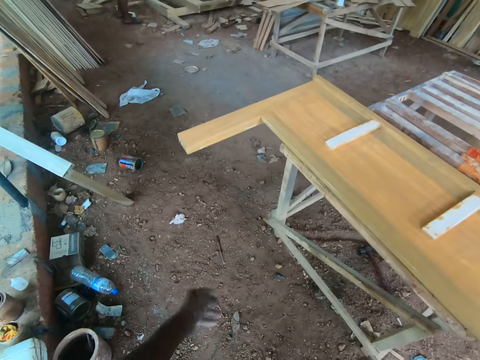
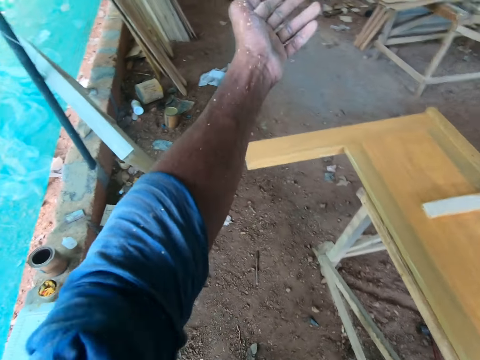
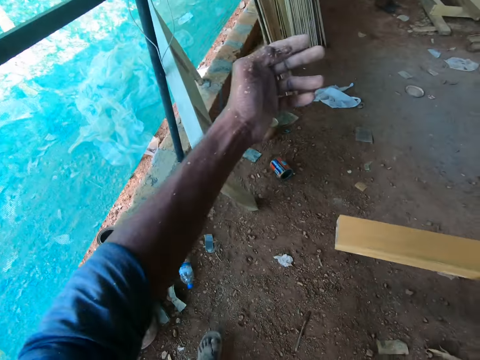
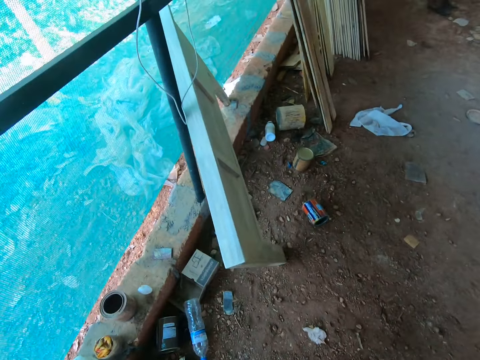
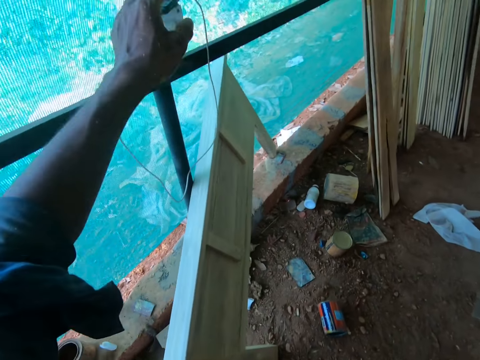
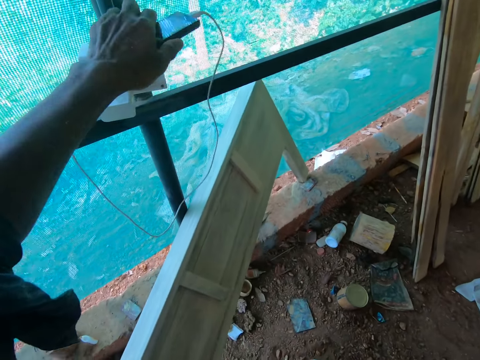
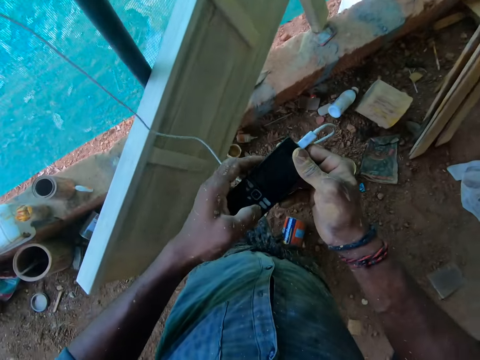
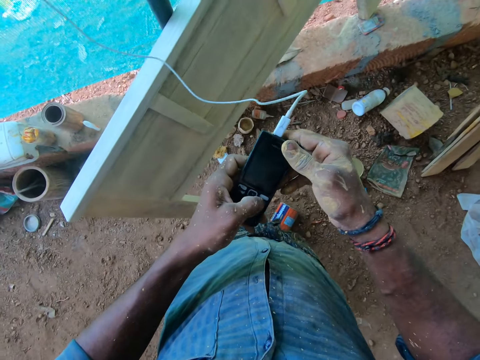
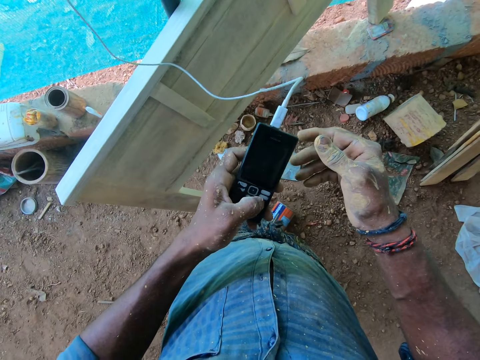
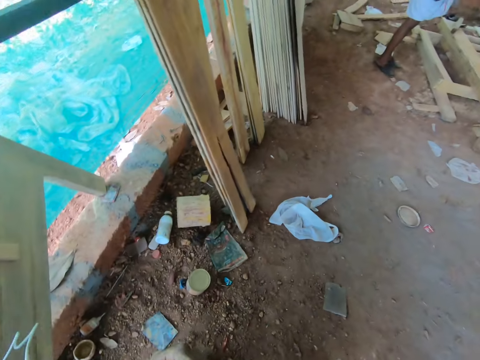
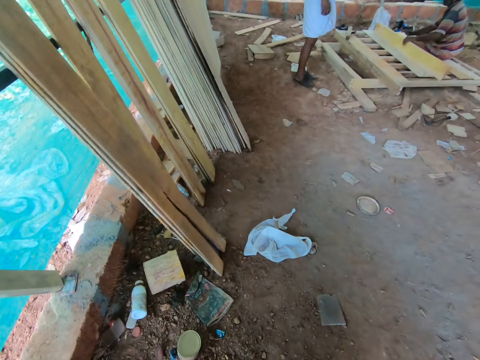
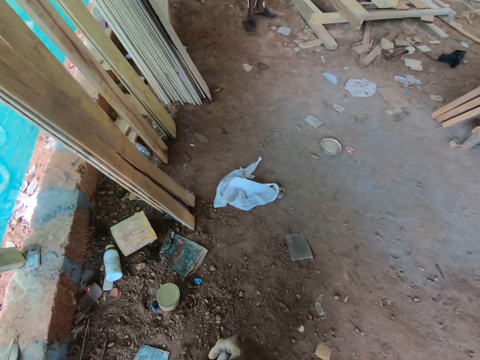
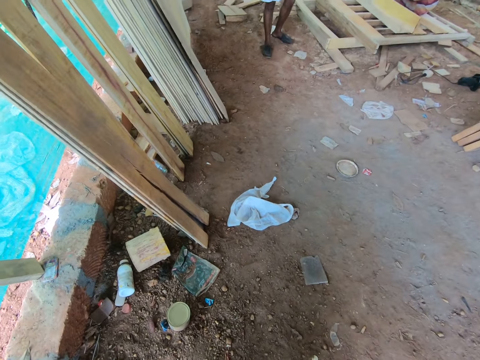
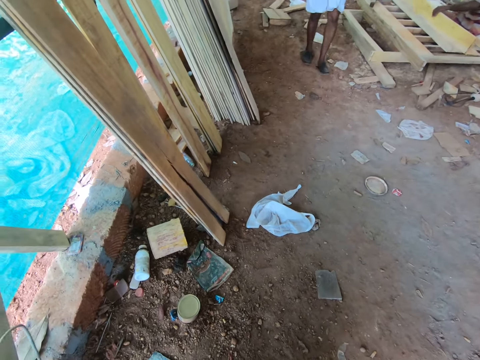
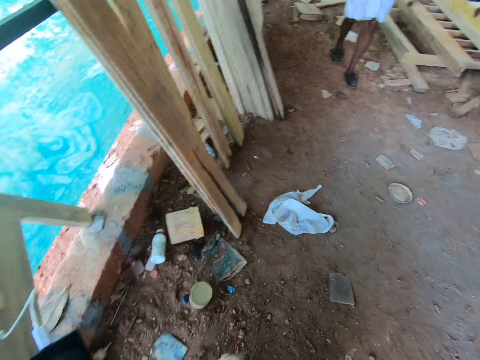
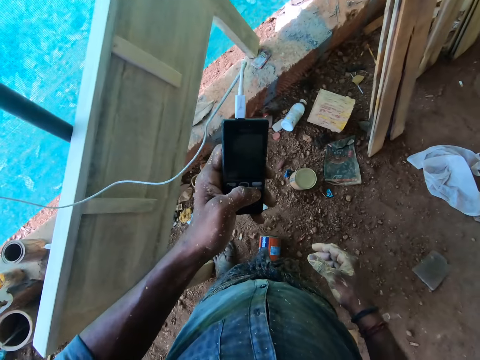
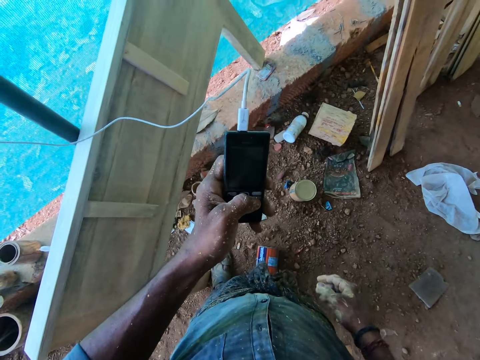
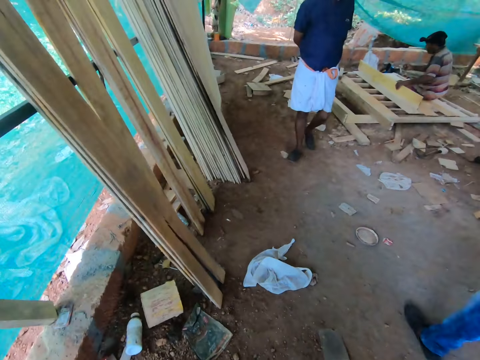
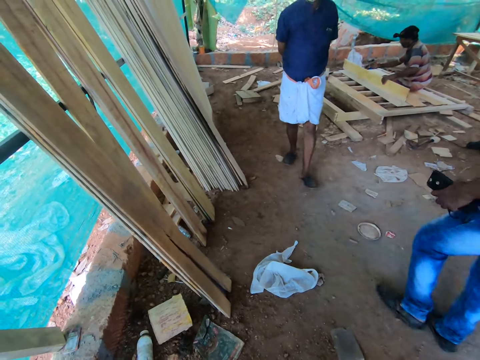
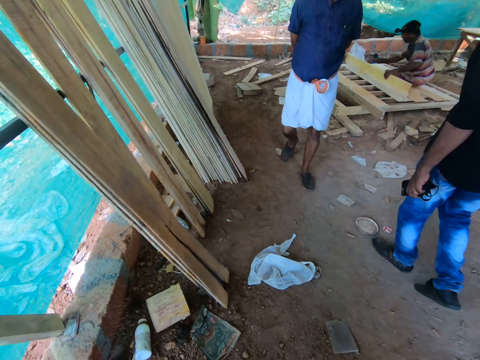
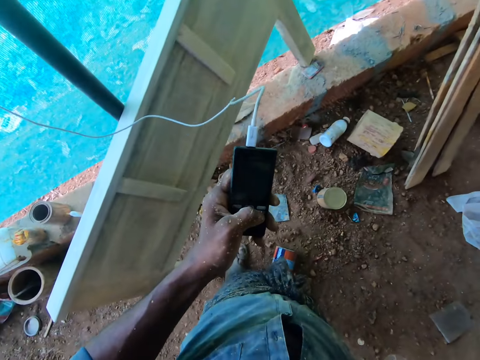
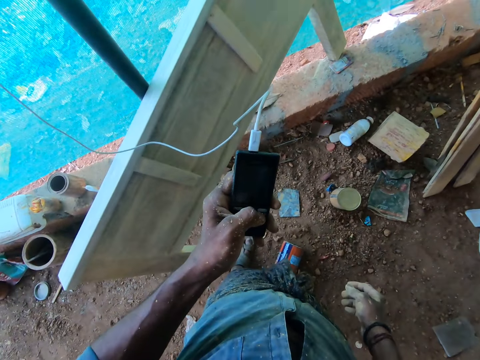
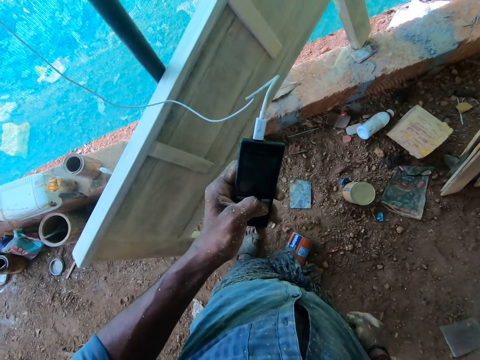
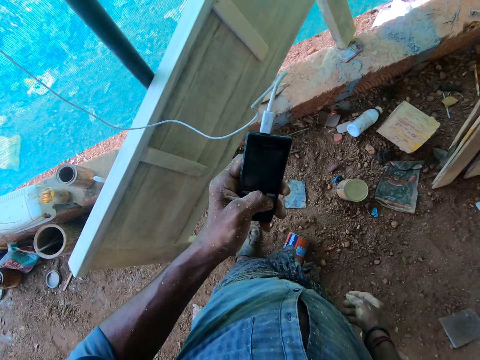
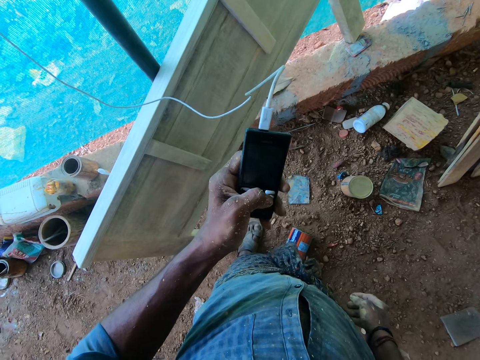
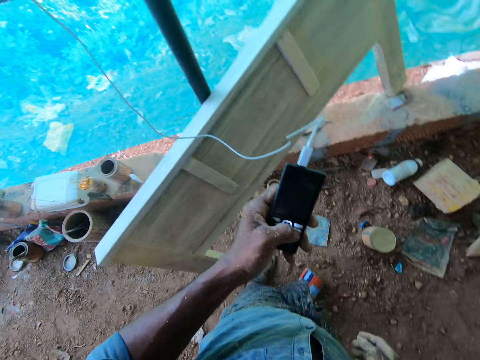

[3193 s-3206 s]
The camera wearer pulls the shirt. He adjusts the sleeve of his shirt with his right hand. He picks up a phone on a socket by the wall with his left hand. He holds the phone with both hands. He presses the phone with his left hand. He converses with a man in the workshop. He presses the phone. He uses the phone.

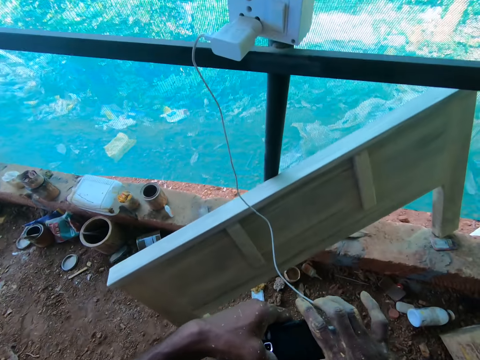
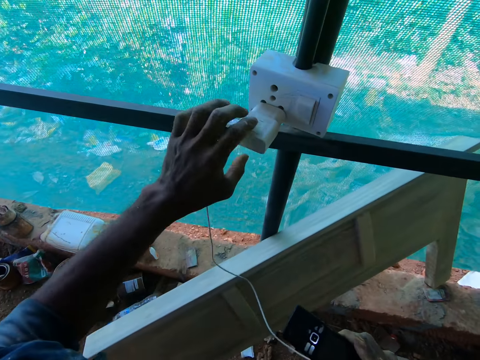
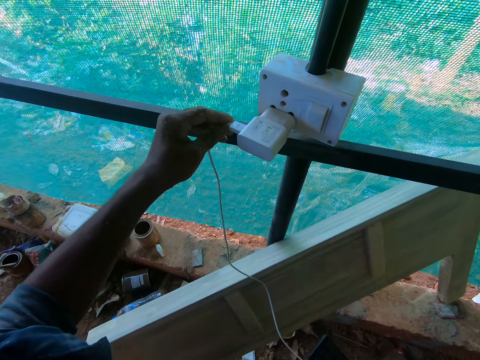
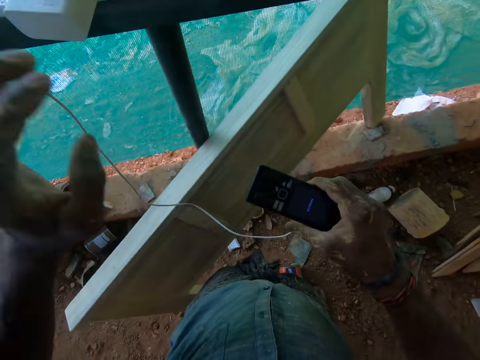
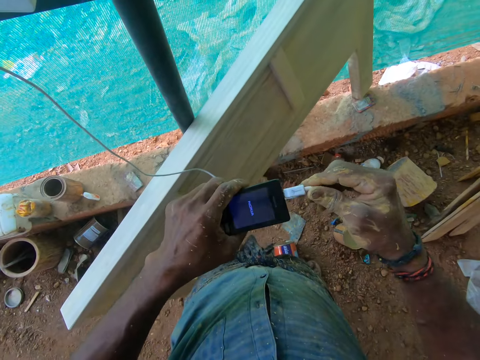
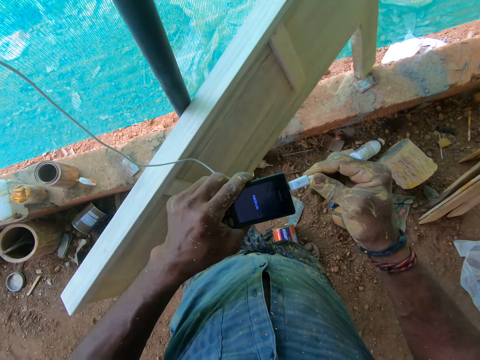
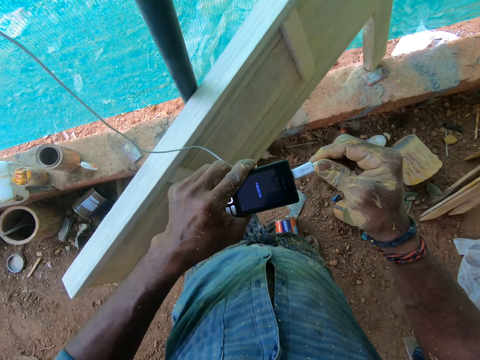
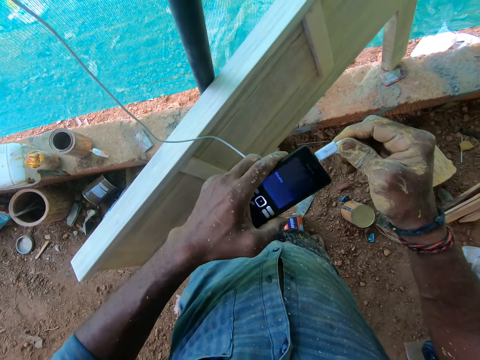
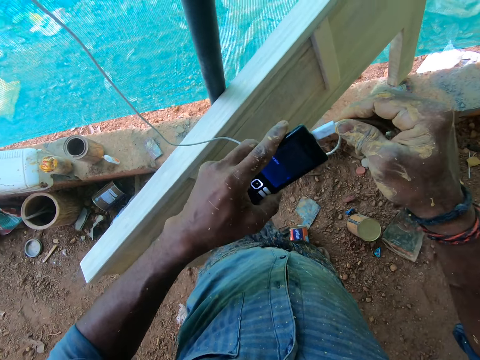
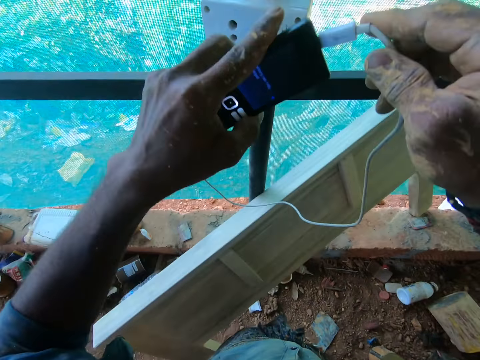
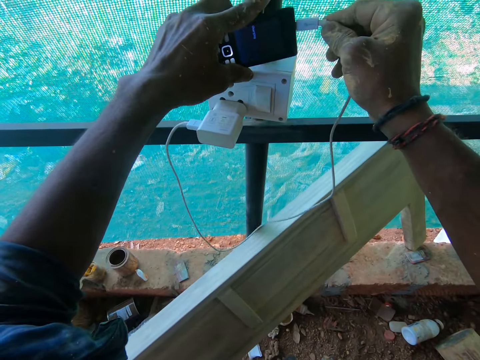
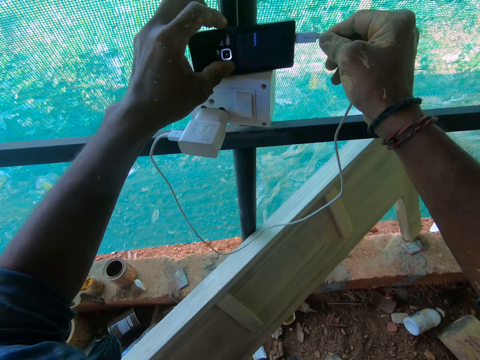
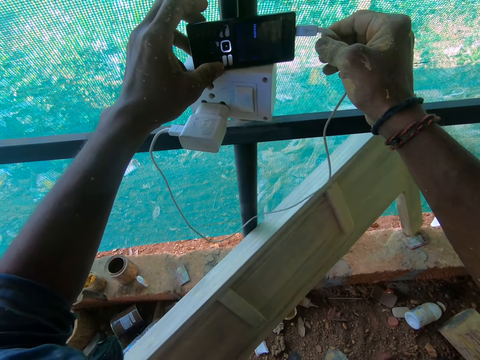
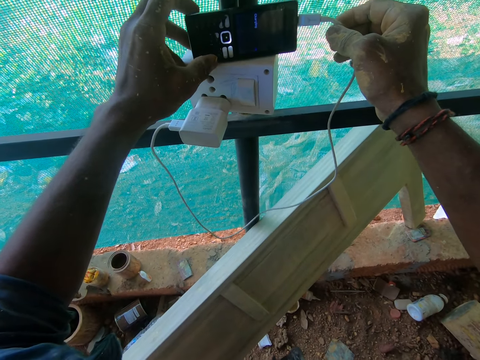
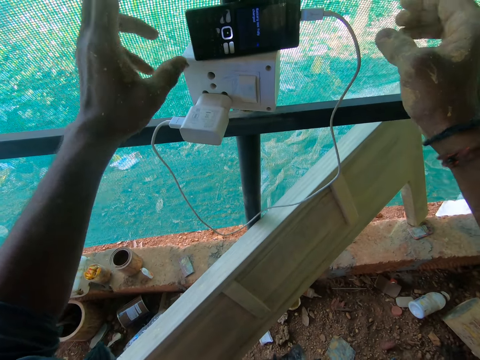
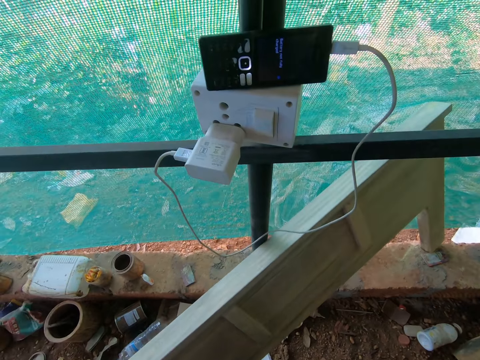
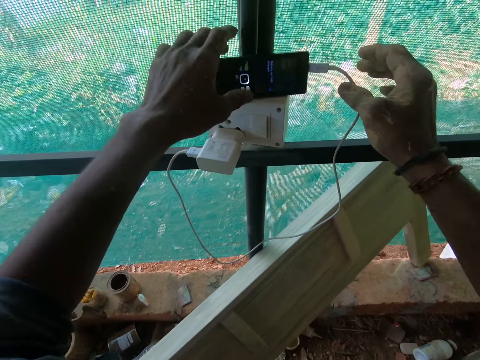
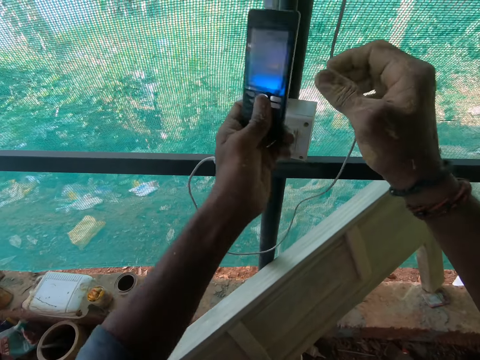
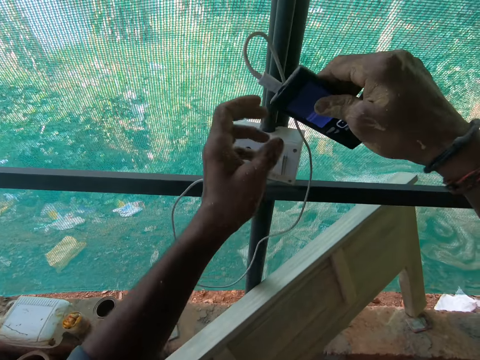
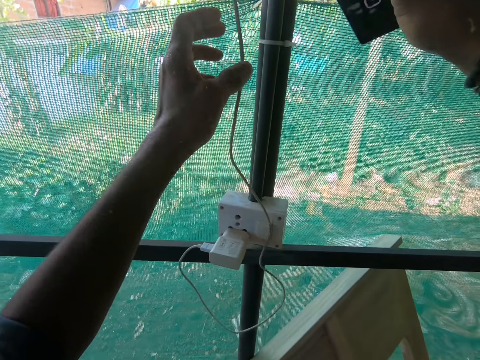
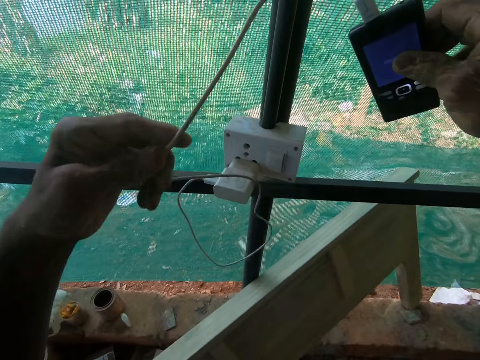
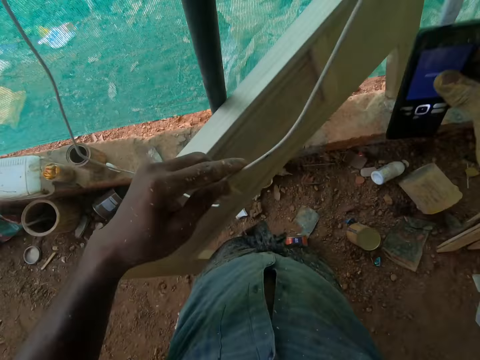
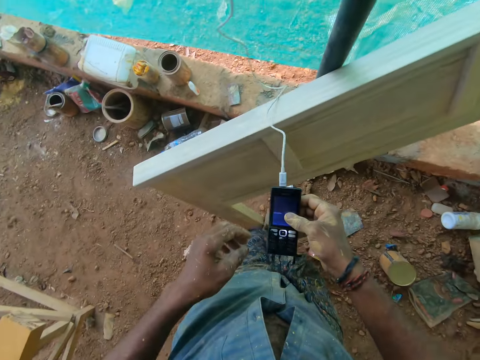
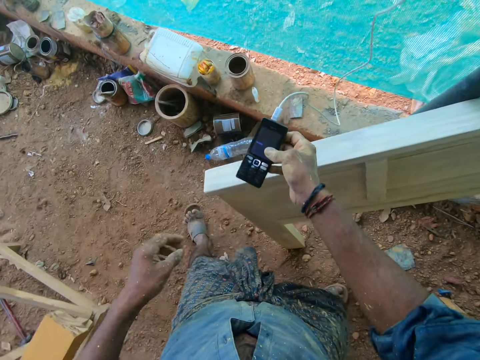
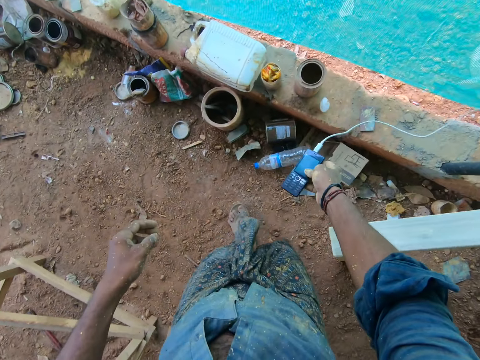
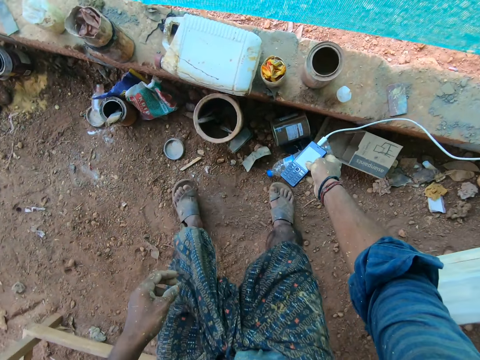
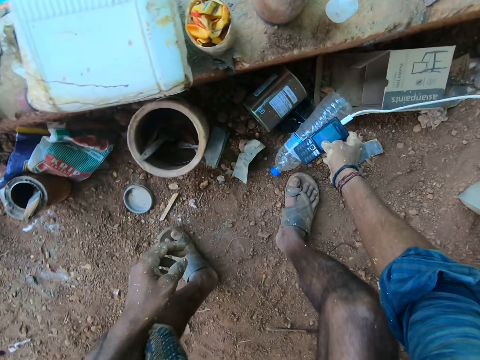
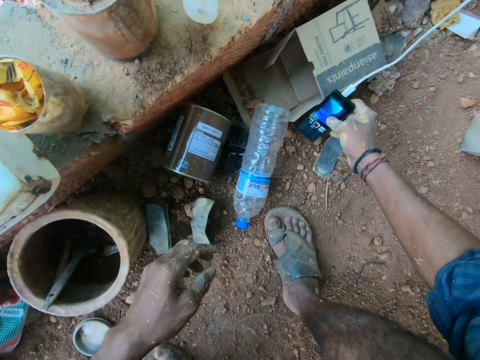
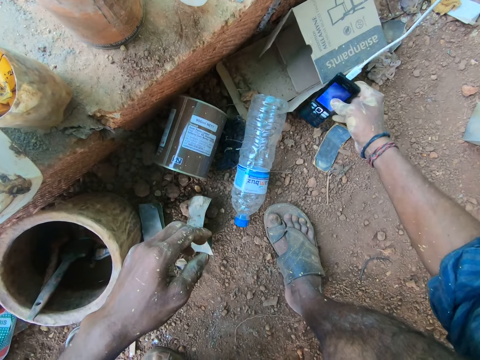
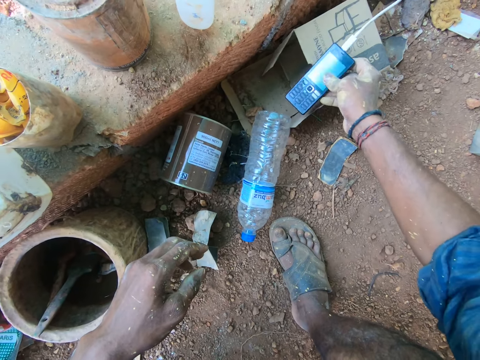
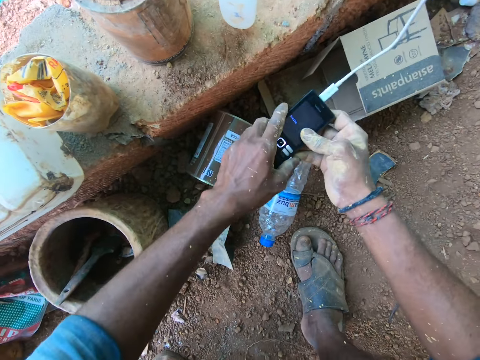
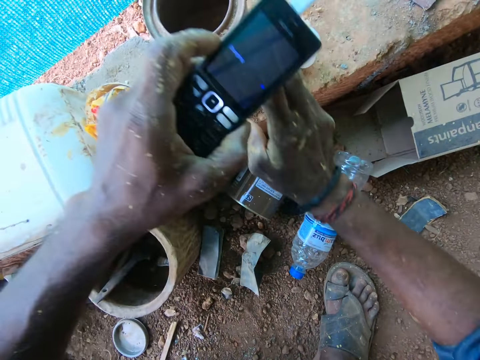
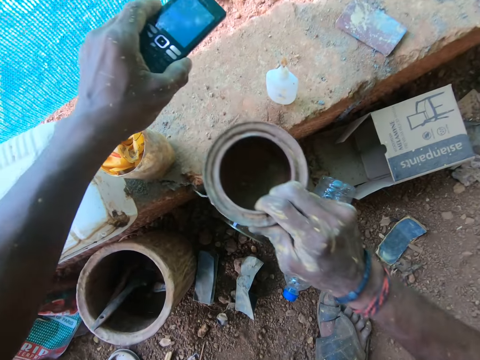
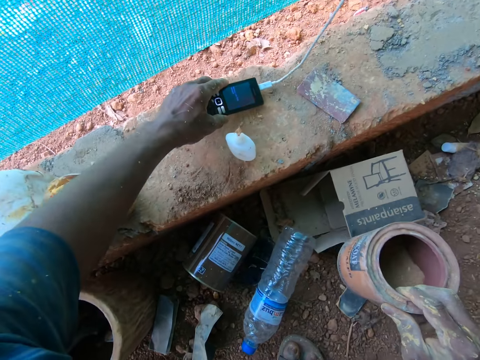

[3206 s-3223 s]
The camera wearer touches the charger. He holds the phone with his right hand. He adjusts the charger of the phone by the socket with his left hand. He holds the phone with both hands. He presses the charger in the phone. He adjusts the charger of the phone with his right hand. He places the phone on the socket with his hands. He picks up the phone. He adjusts the phone and the charger with his hands. He places the phone on the floor with his right hand. He places the phone on a carton on the floor with his right hand. He passes the phone from his right hand to his left hand. He picks up a container from the concrete pavement with his right hand.
